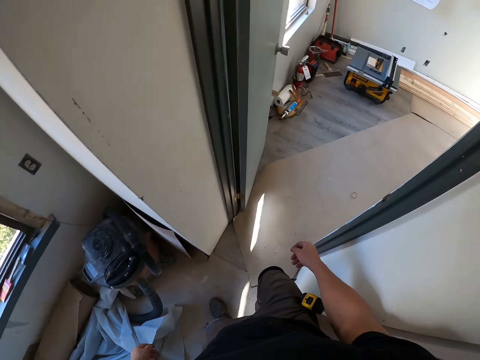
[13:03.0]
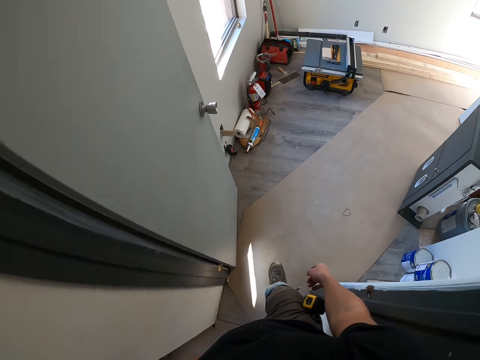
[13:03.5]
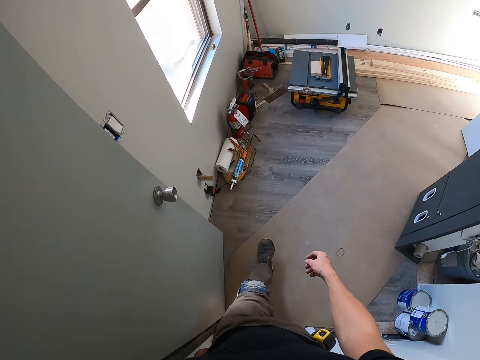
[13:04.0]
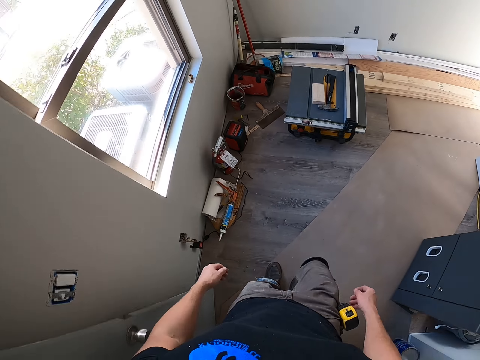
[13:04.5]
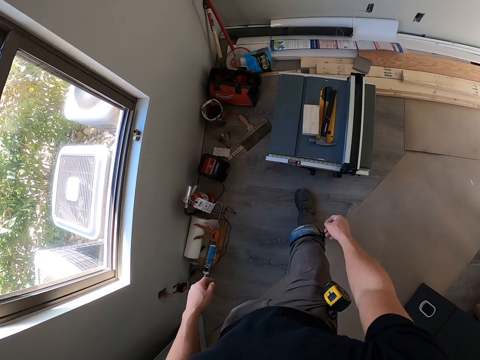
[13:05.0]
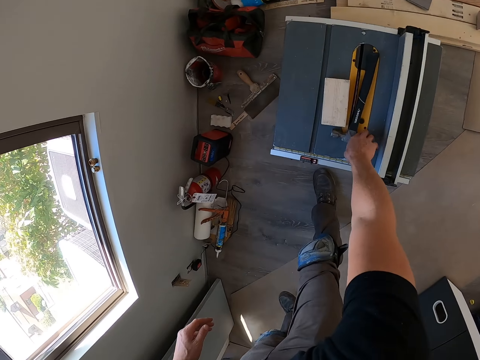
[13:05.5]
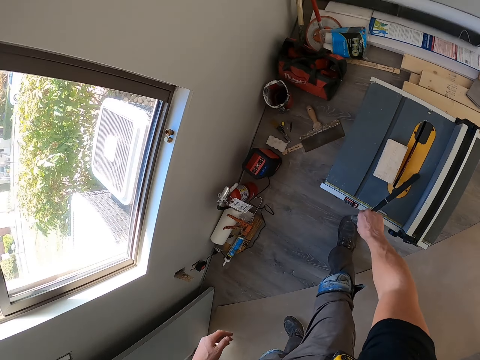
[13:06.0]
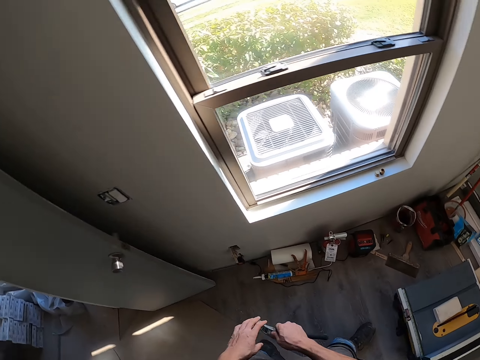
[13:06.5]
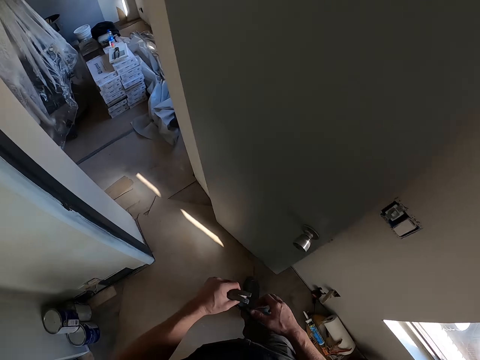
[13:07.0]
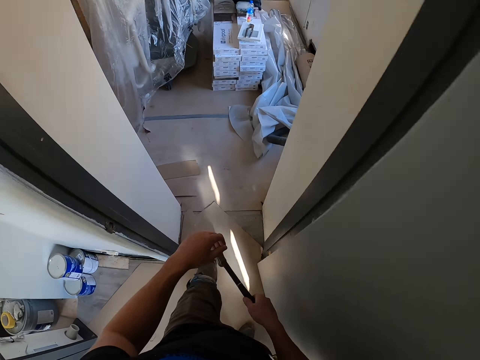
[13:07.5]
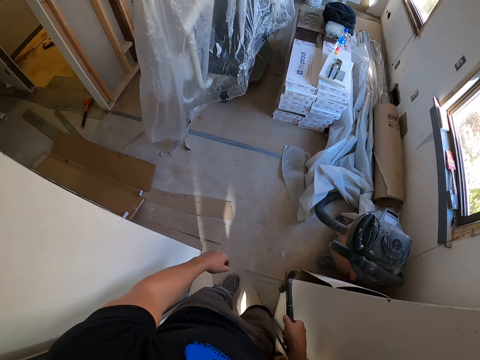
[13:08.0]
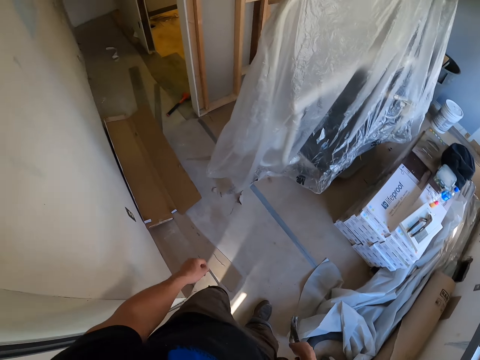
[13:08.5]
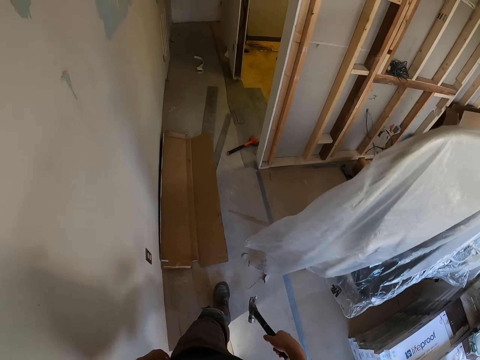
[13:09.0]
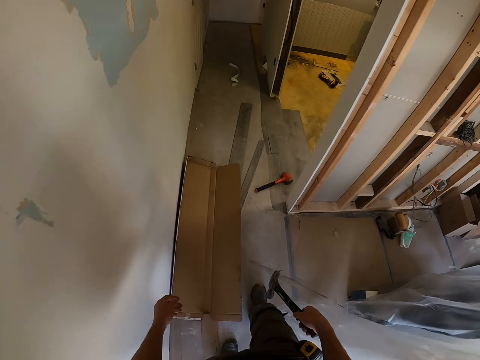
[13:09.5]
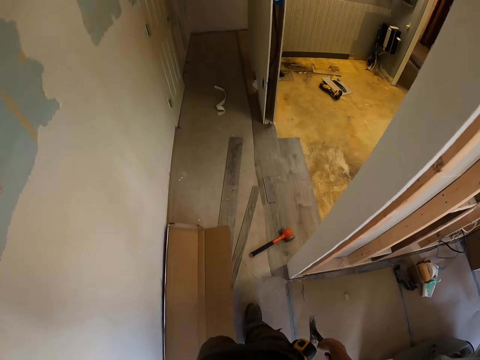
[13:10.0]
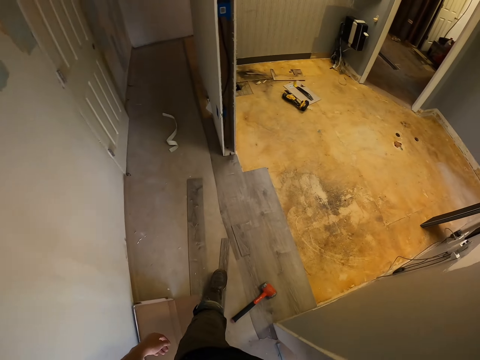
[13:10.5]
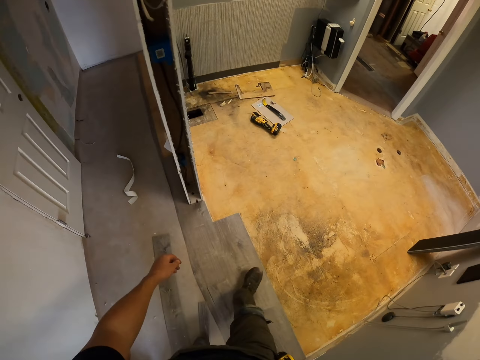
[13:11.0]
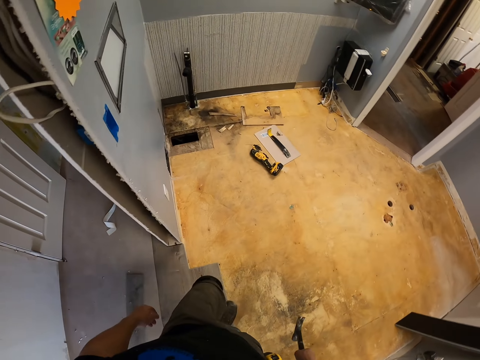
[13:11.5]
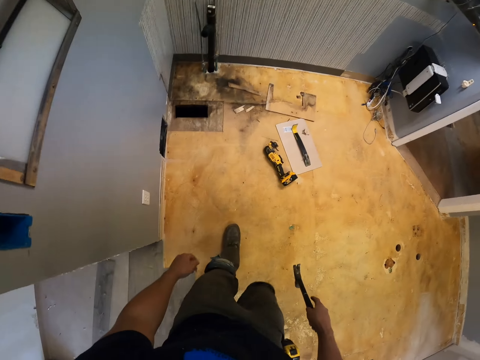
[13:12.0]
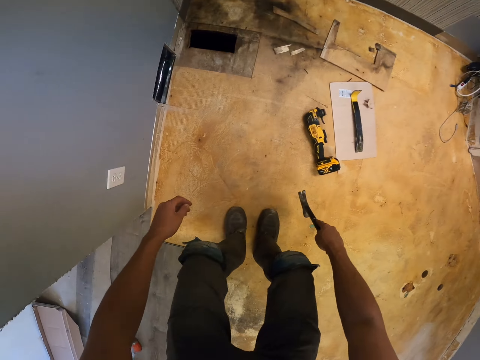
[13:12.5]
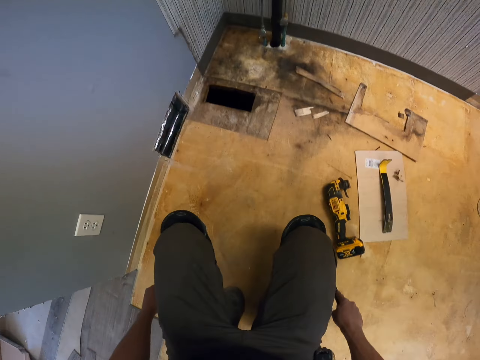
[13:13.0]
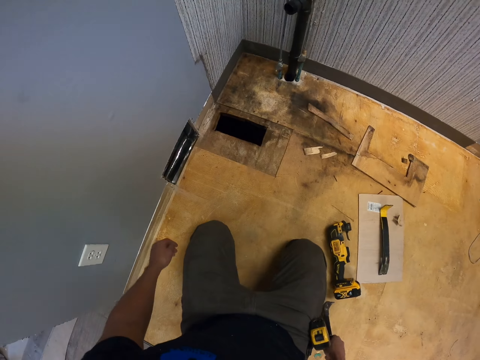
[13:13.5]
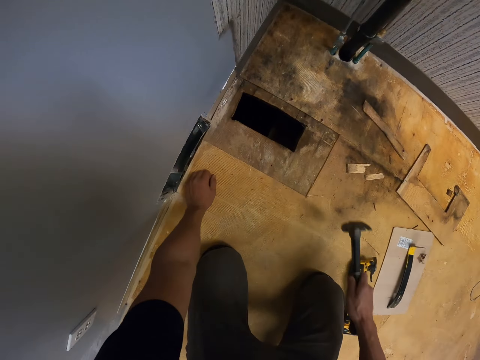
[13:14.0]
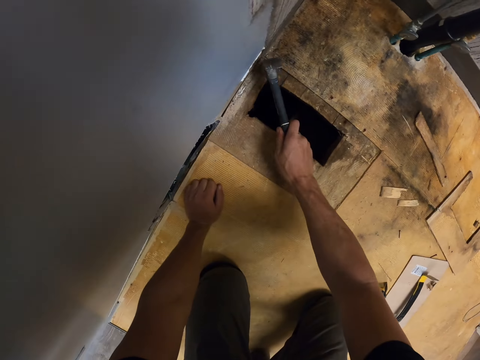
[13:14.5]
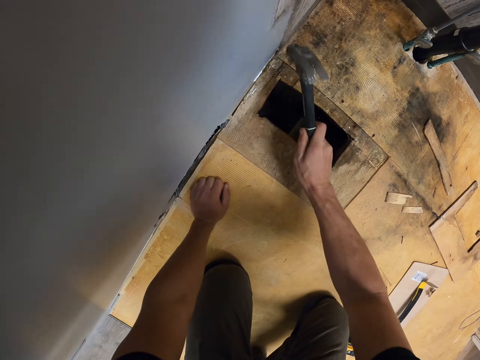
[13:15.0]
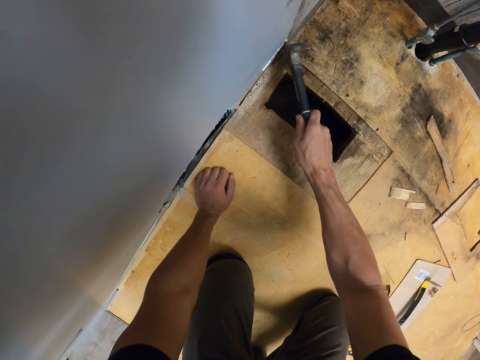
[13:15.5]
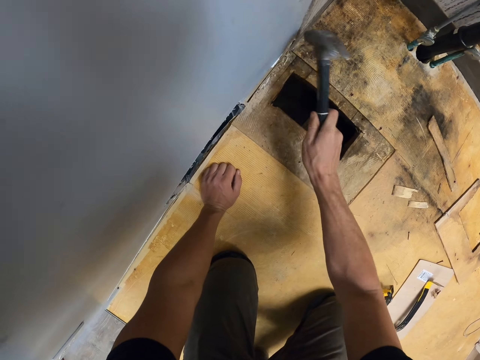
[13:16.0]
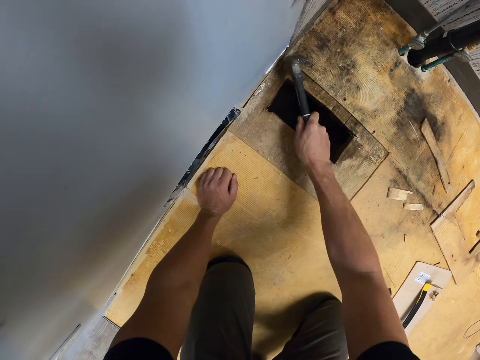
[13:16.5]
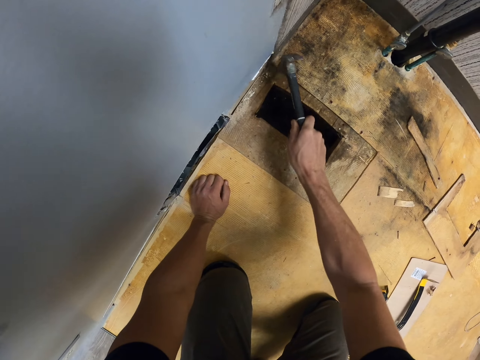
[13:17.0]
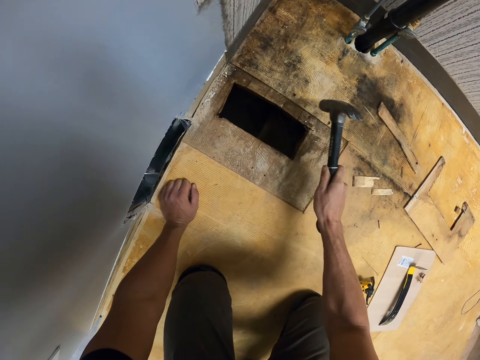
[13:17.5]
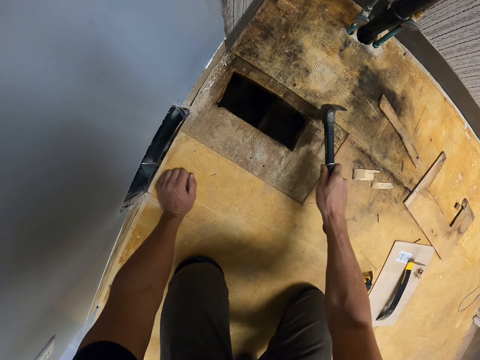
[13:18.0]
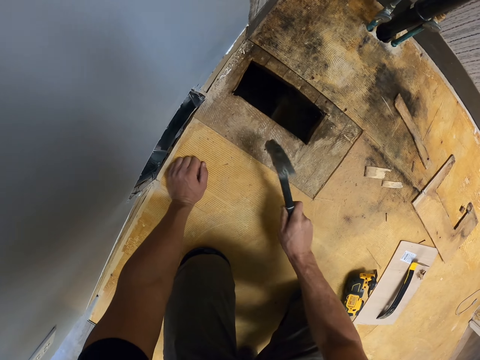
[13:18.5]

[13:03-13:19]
The camera wearer picks up the hammer with the right hand. They turn around and walk around. They kneel. They hammer the nail with the hammer on the wood.

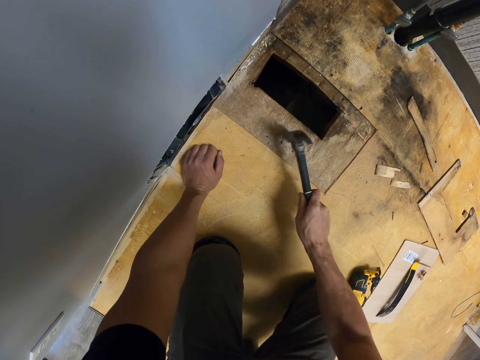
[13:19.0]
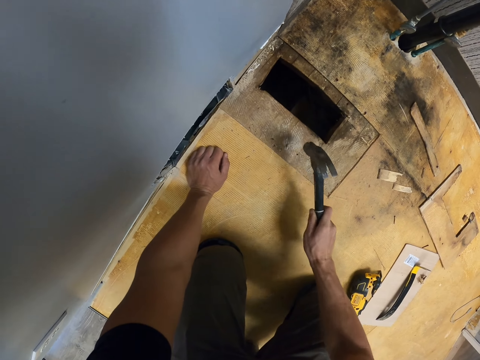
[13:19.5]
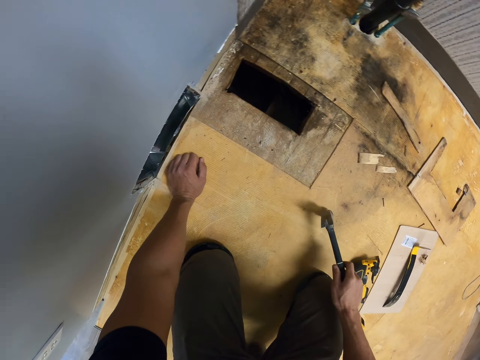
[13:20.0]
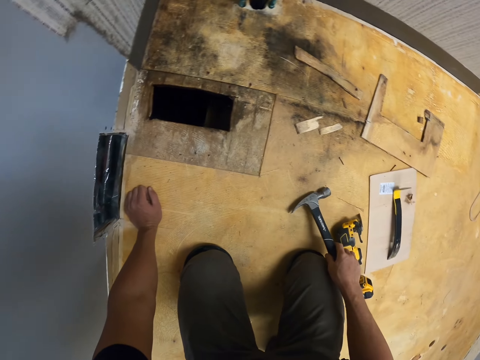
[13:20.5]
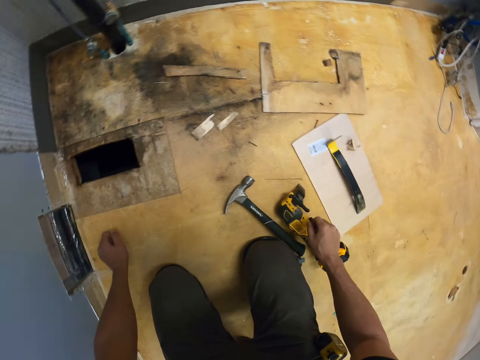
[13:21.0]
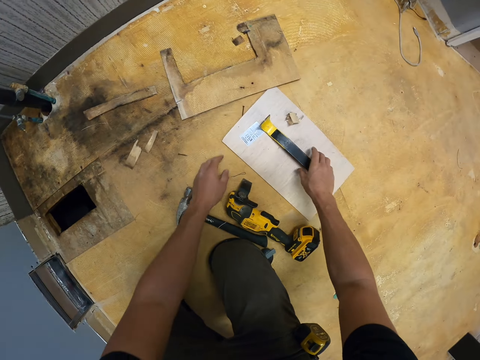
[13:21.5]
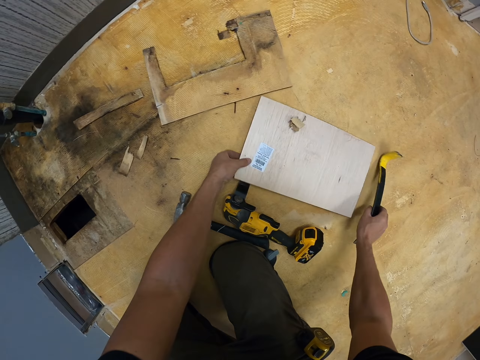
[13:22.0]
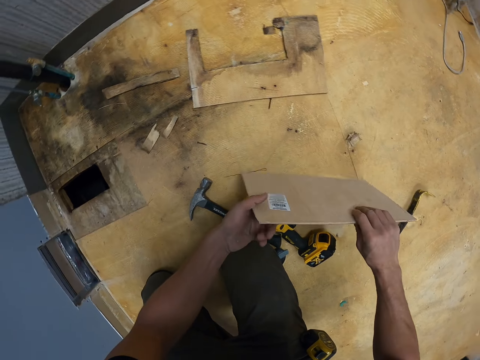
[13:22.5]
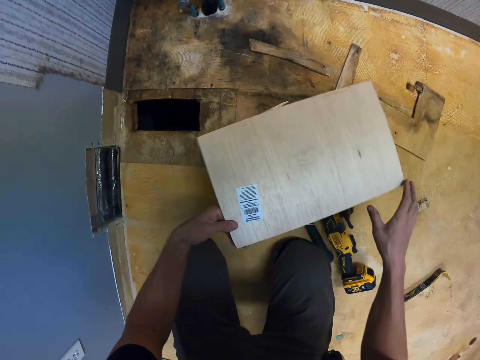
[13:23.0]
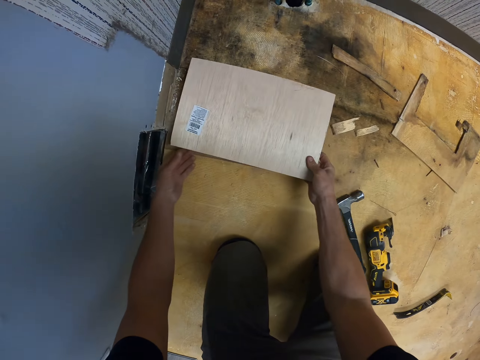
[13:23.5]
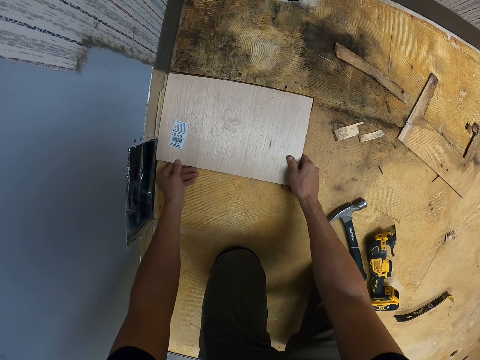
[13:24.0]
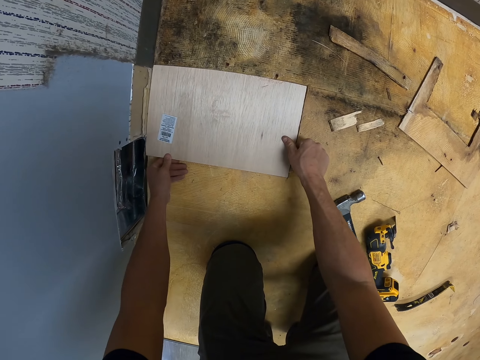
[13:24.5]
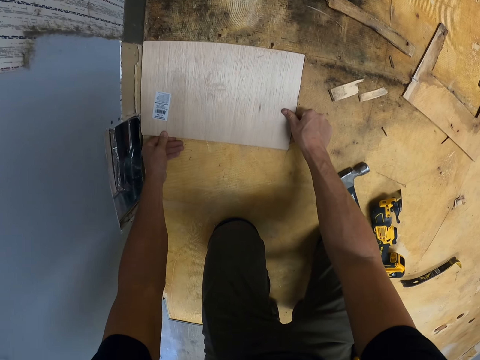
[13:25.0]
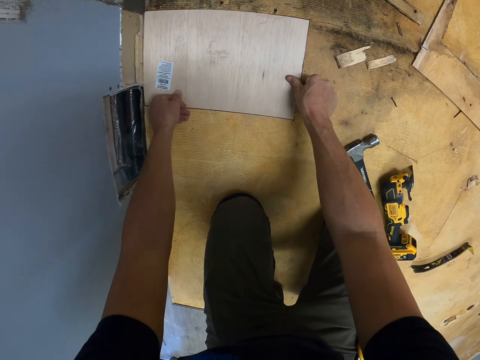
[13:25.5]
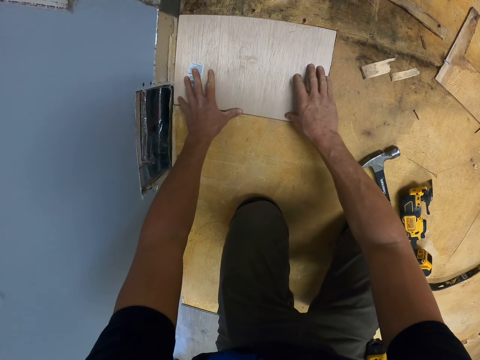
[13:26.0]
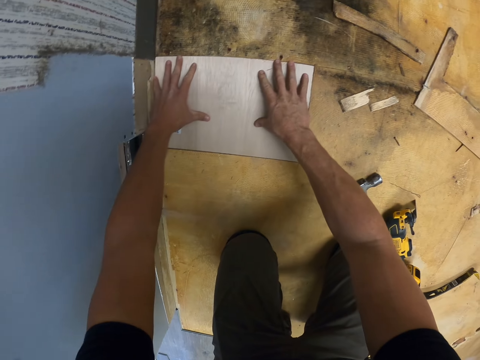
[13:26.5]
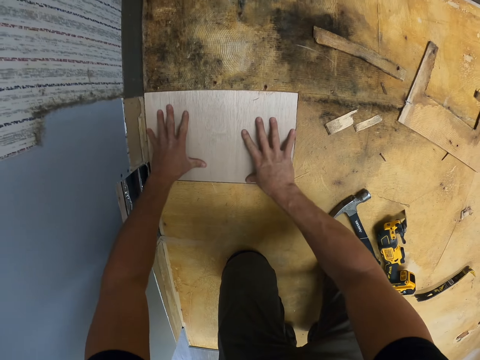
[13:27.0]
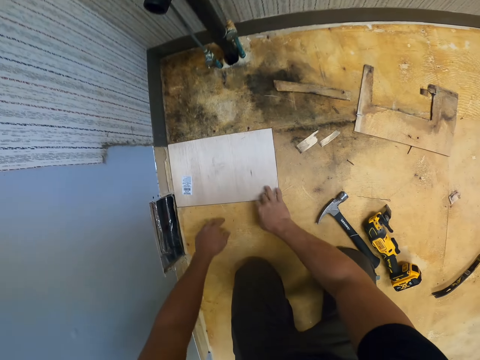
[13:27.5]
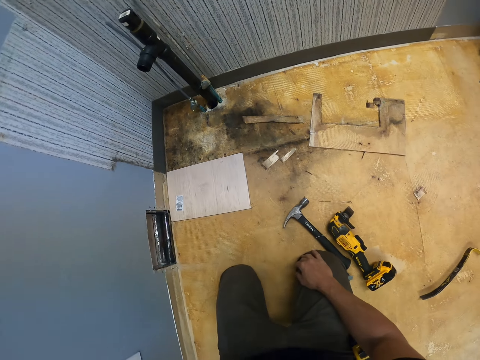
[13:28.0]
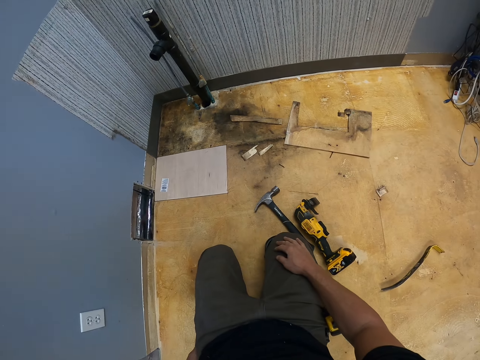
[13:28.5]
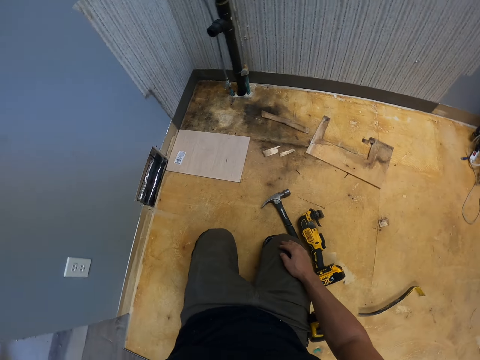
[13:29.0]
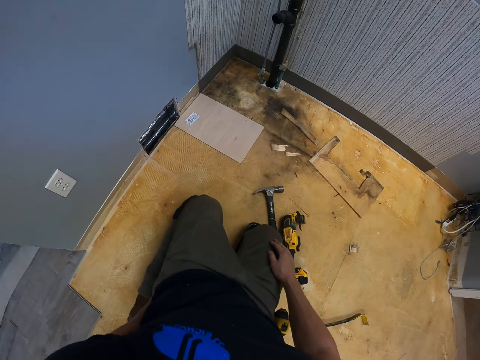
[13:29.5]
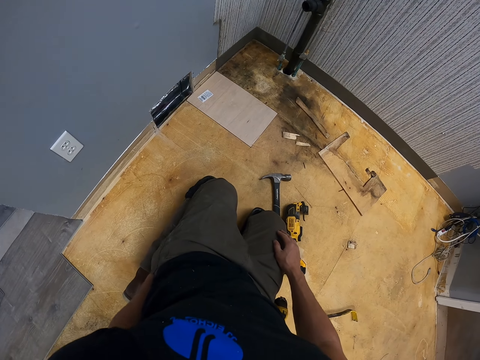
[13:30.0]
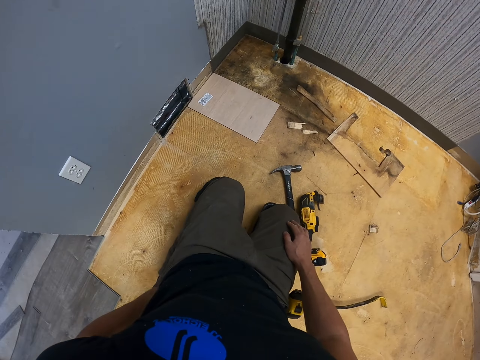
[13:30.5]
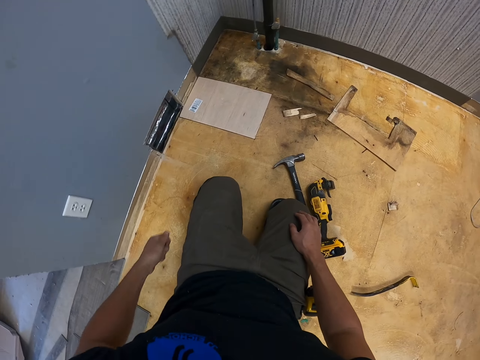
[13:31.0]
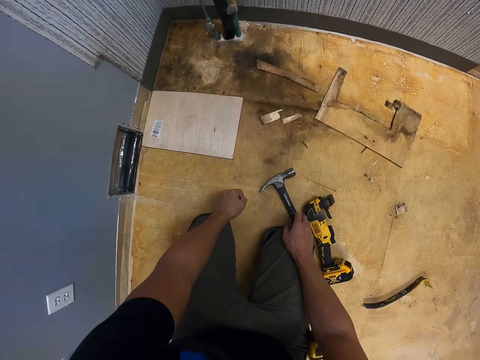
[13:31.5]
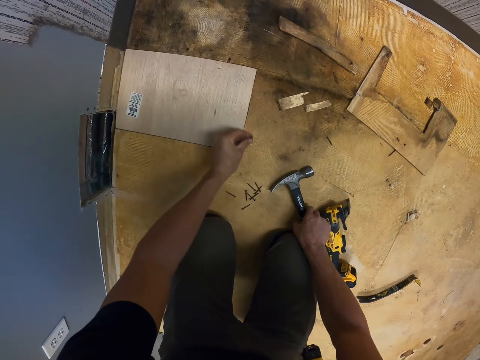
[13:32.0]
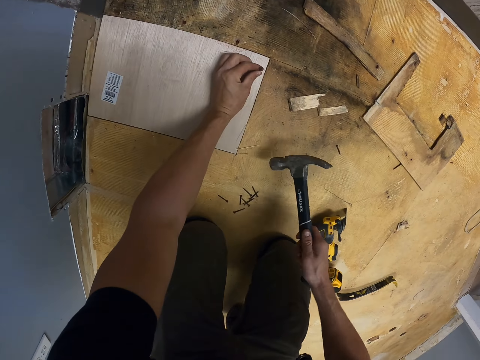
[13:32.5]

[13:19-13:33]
The camera wearer puts the hammer on the floor. They pick up the nail puller with the right hand. They pick up the cardboard with the left hand. They fix the cardboard on the floor. They place a wood on the floor. They look around. They remove the nails from the pocket. They drop the nails on the floor.
